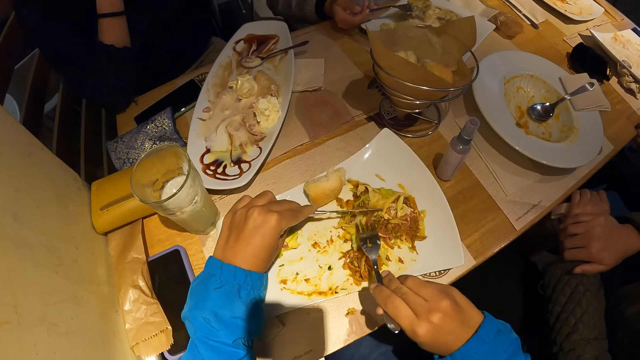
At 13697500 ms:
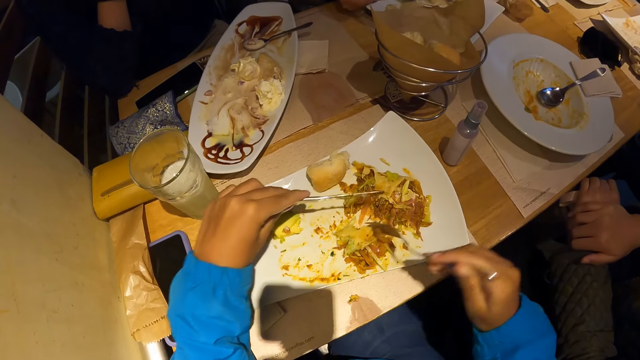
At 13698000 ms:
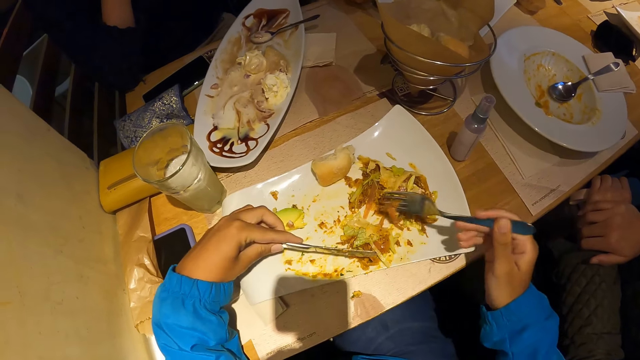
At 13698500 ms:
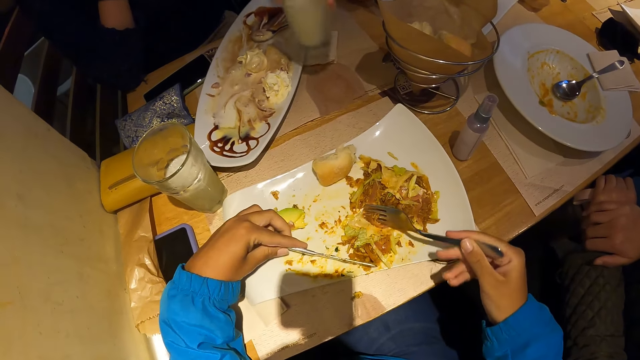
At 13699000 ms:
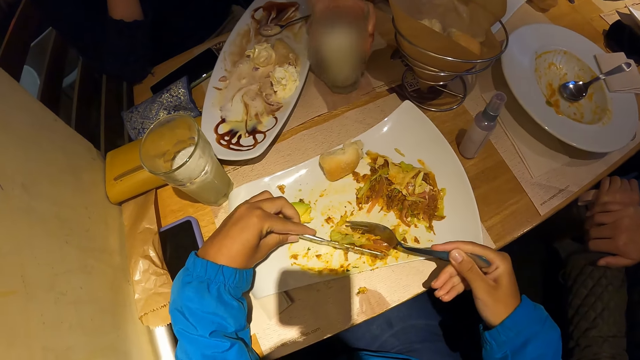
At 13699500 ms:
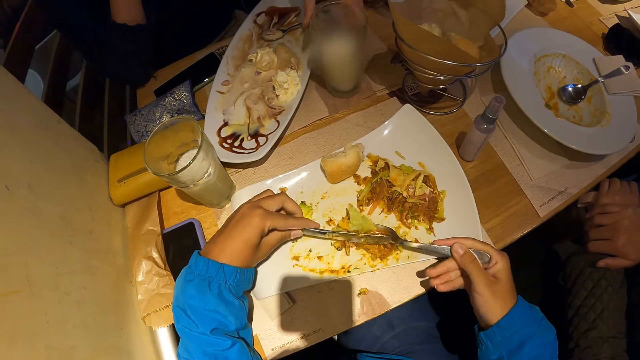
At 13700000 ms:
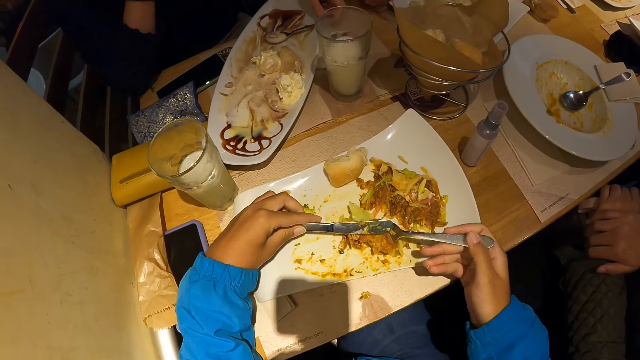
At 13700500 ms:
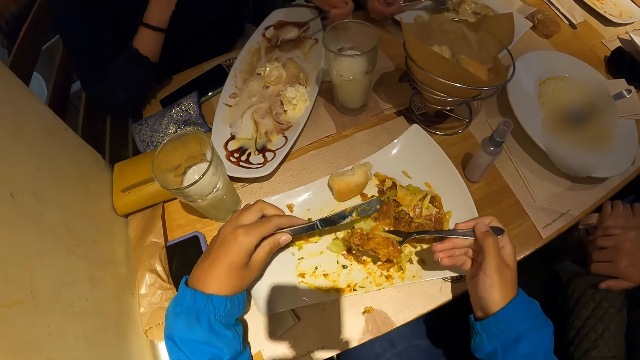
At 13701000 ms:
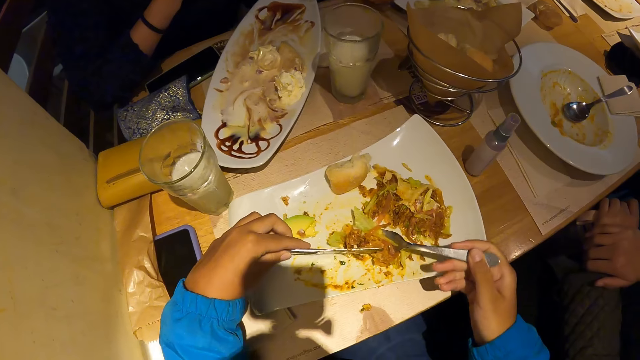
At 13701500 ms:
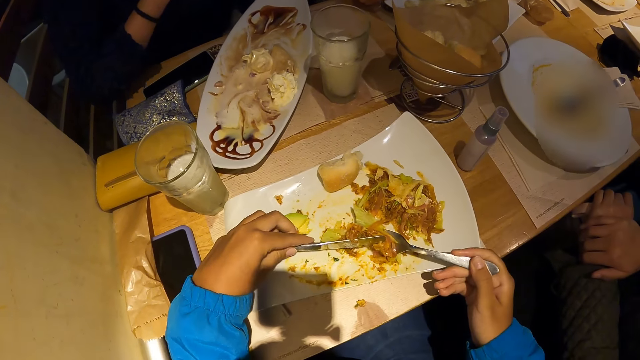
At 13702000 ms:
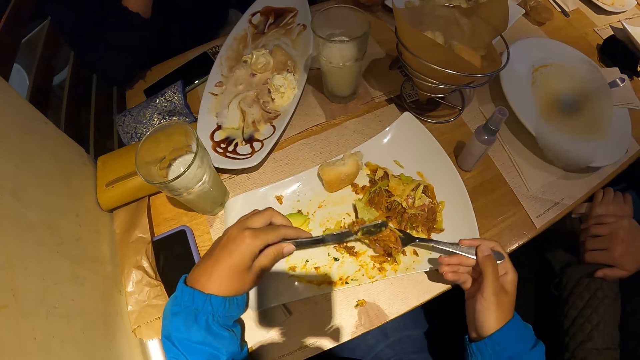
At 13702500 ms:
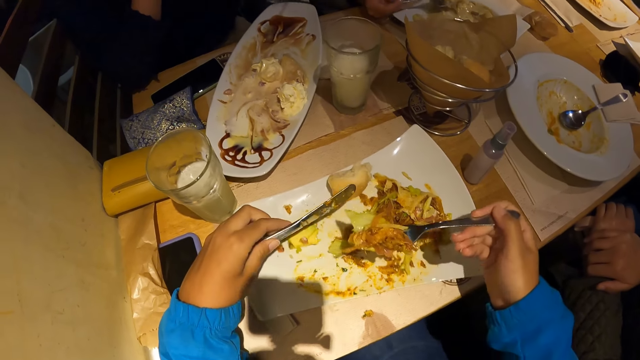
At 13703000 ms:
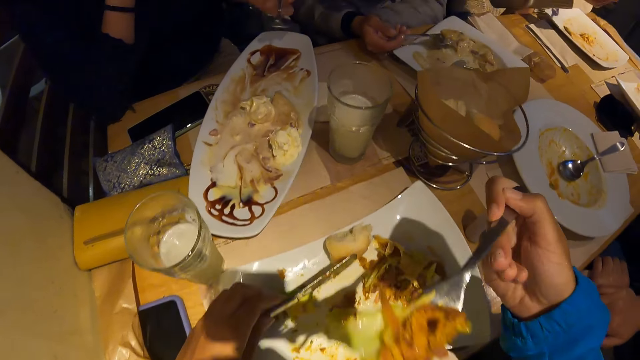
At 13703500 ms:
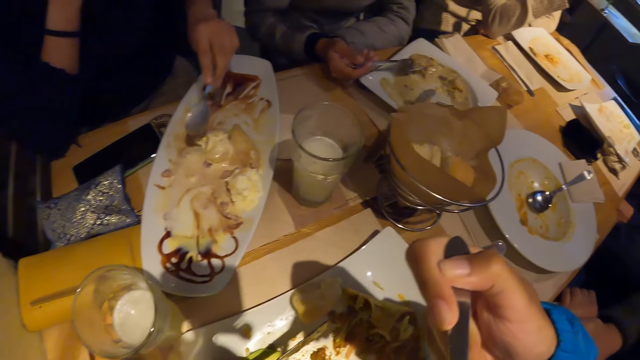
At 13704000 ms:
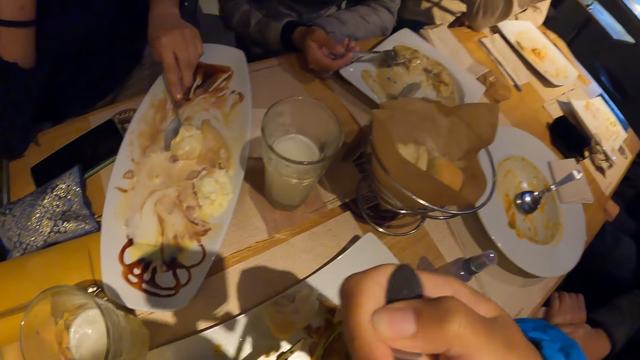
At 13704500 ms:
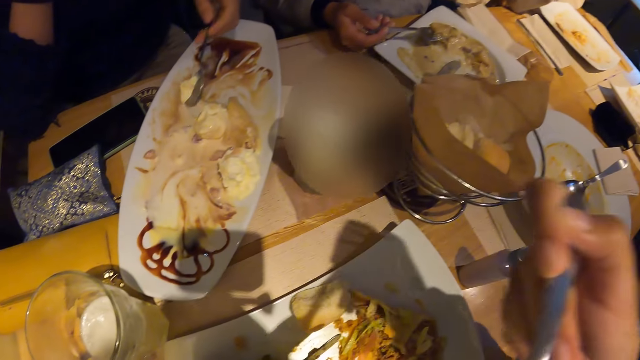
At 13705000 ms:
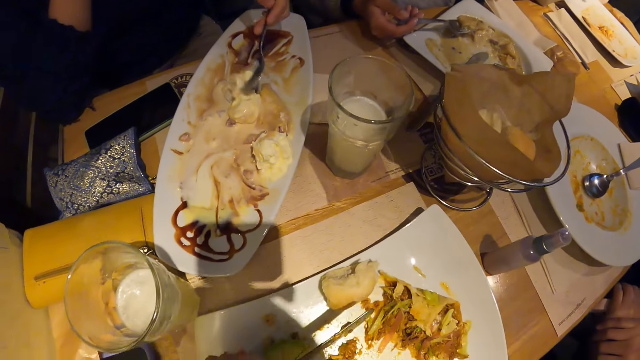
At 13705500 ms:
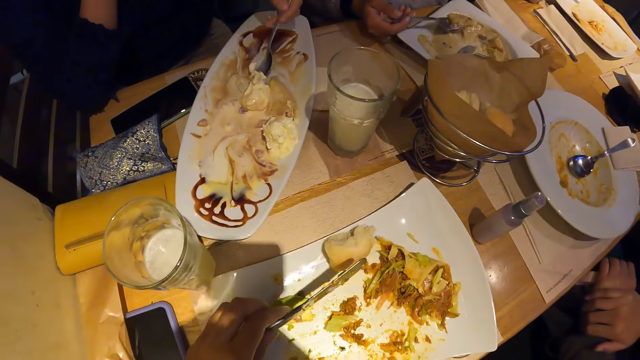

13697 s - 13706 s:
The woman drops the glass cup on the table with her left hand. The camera wearer eats the meal from the plate on the table with the fork and knife in both hands.

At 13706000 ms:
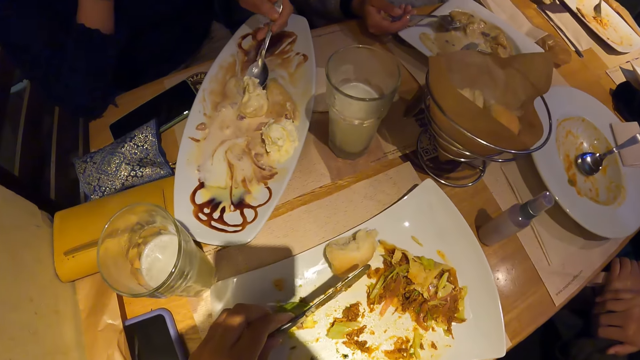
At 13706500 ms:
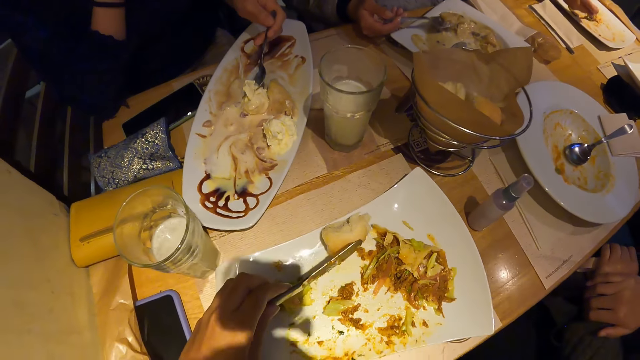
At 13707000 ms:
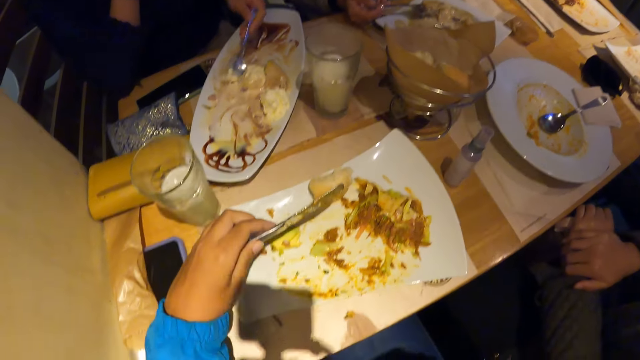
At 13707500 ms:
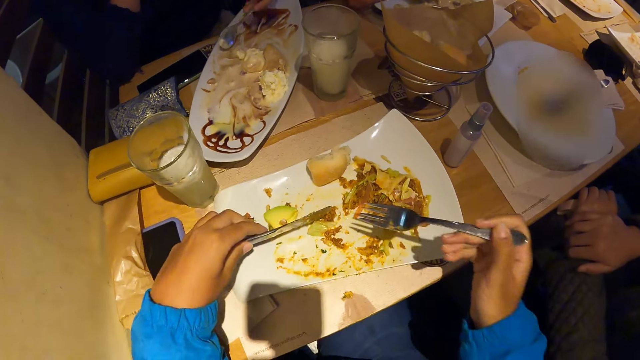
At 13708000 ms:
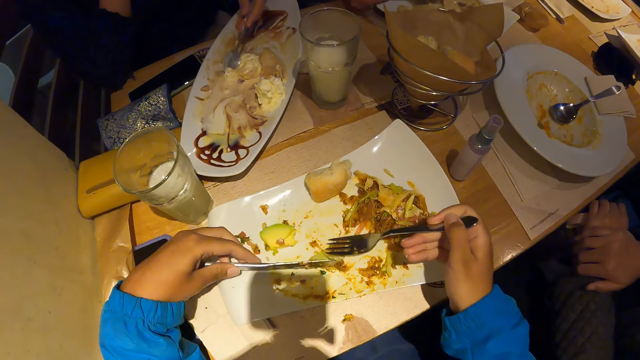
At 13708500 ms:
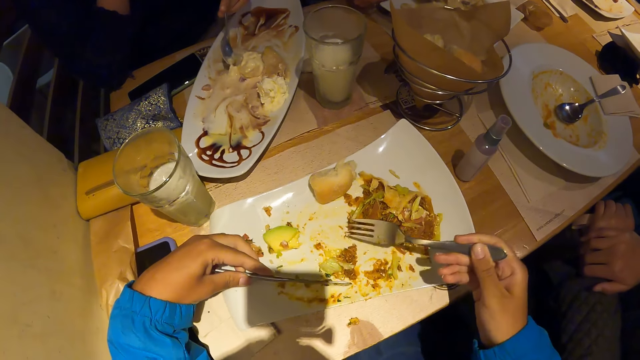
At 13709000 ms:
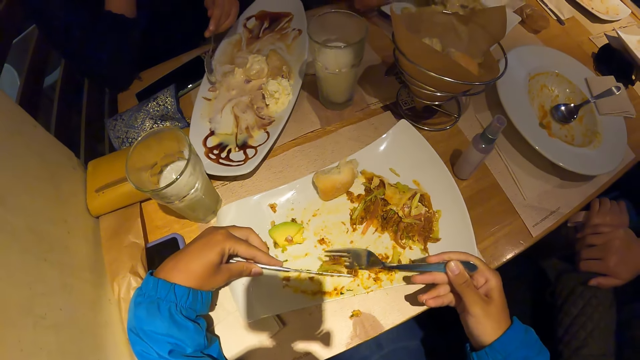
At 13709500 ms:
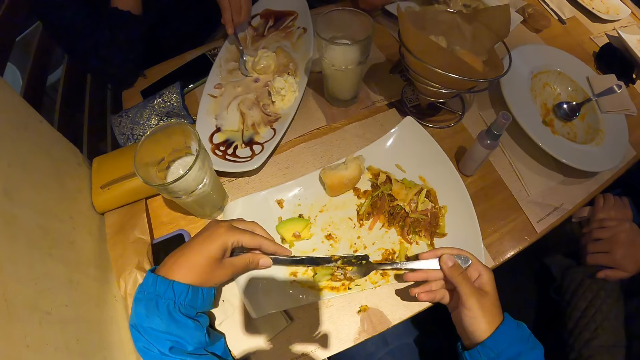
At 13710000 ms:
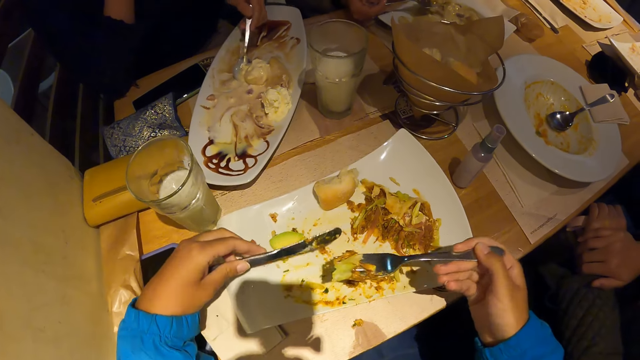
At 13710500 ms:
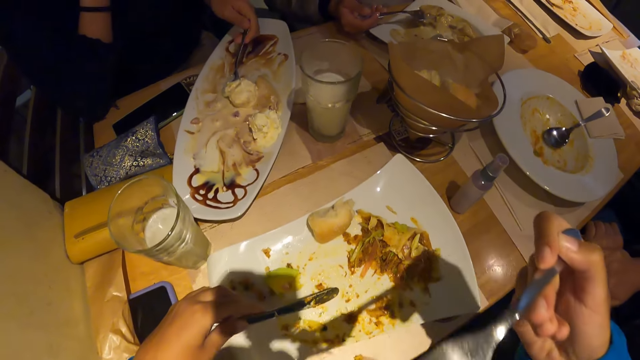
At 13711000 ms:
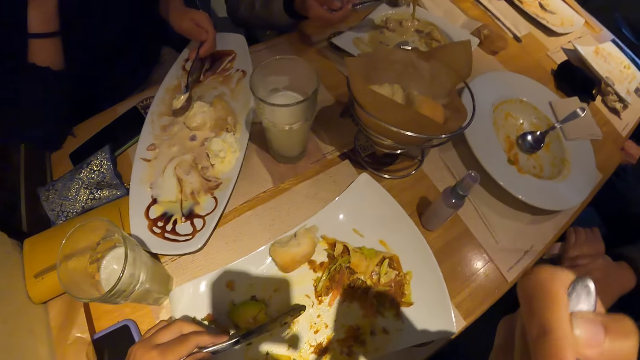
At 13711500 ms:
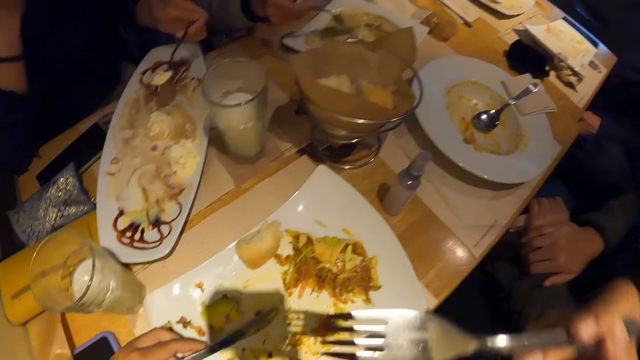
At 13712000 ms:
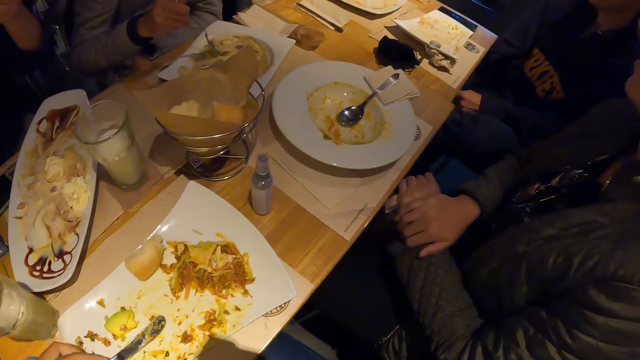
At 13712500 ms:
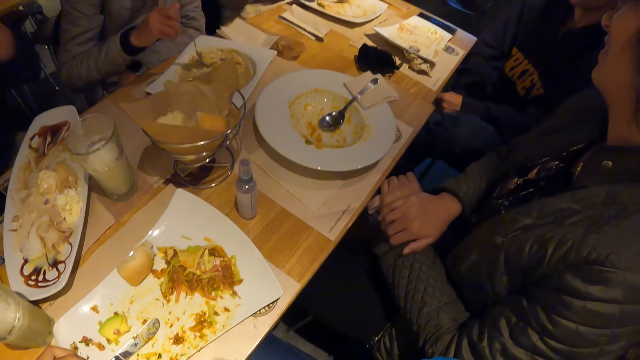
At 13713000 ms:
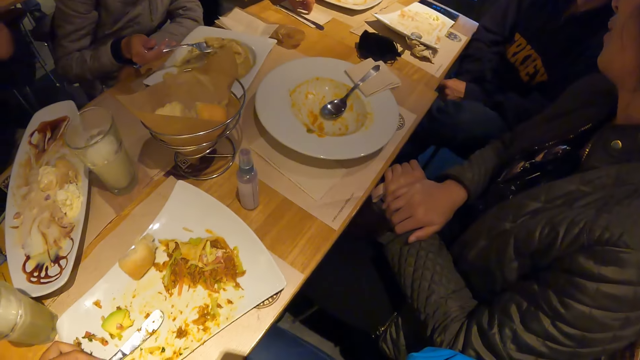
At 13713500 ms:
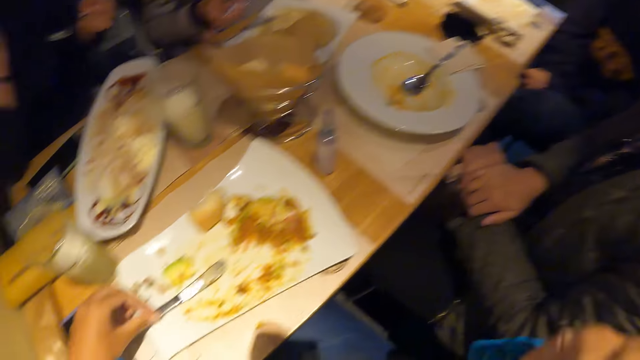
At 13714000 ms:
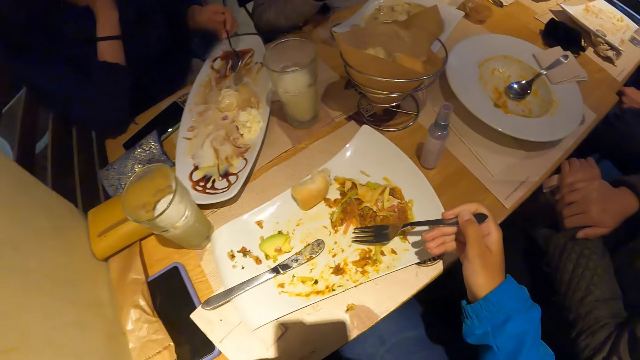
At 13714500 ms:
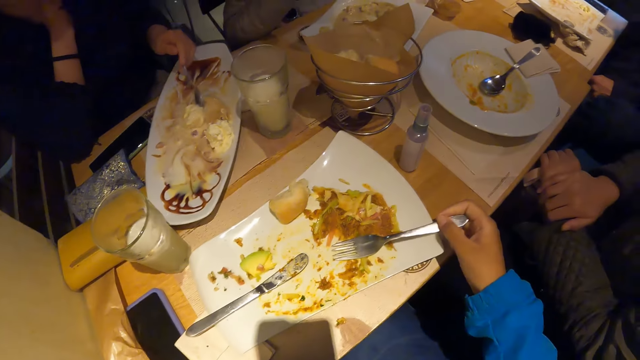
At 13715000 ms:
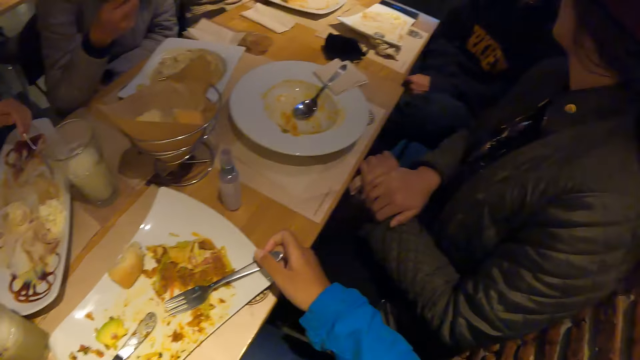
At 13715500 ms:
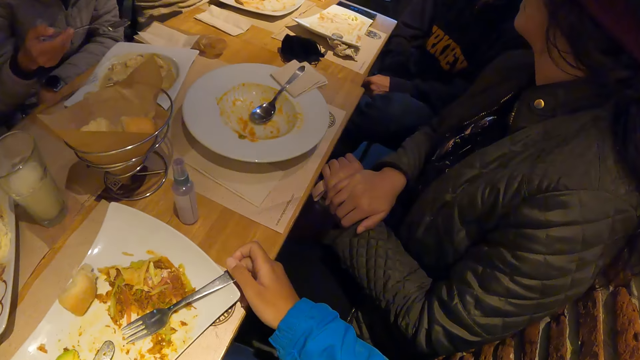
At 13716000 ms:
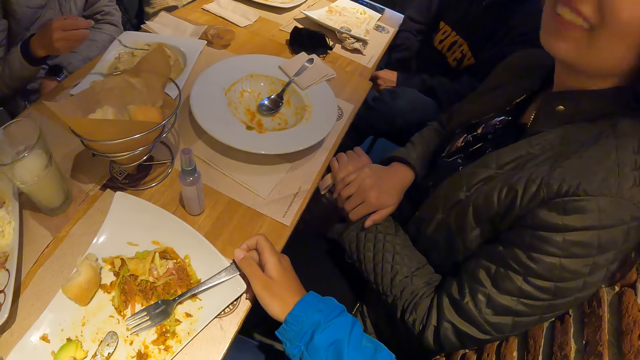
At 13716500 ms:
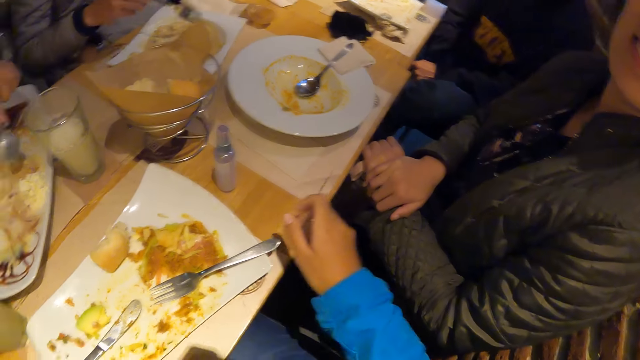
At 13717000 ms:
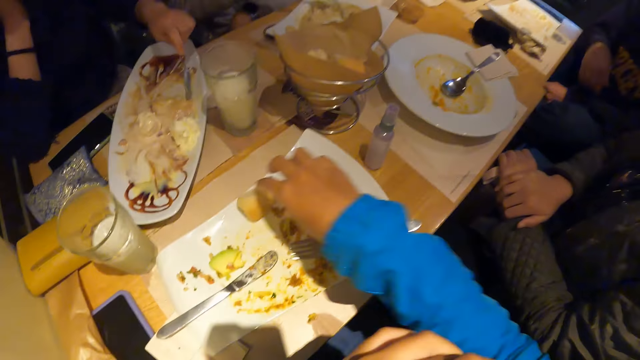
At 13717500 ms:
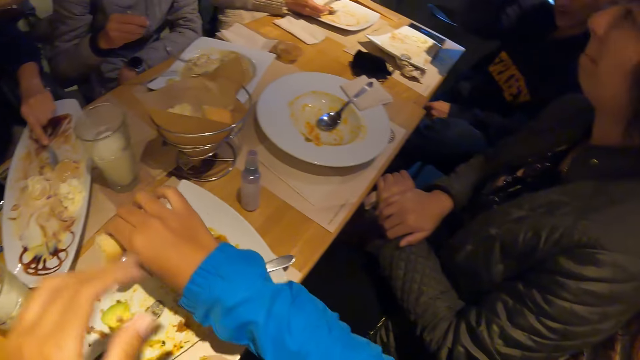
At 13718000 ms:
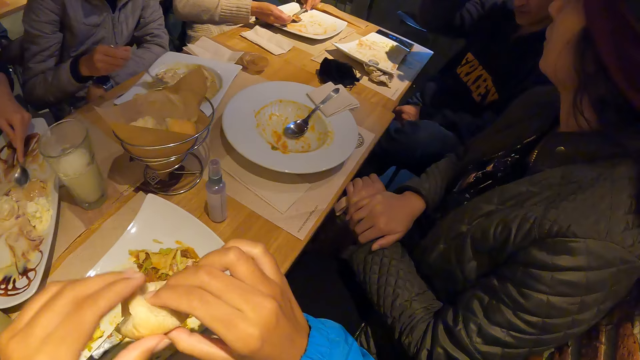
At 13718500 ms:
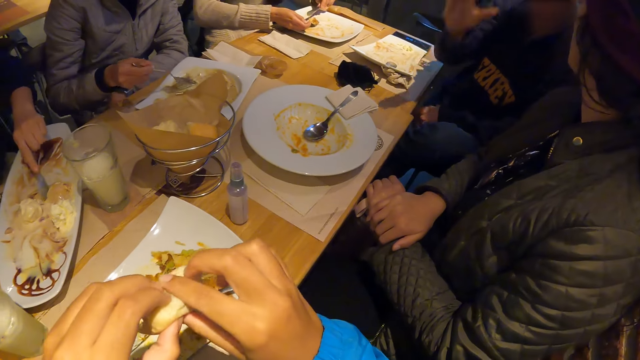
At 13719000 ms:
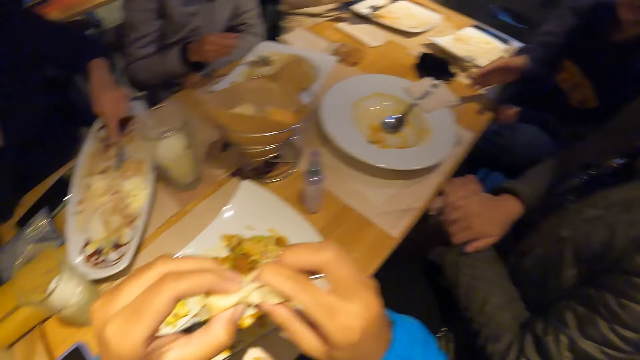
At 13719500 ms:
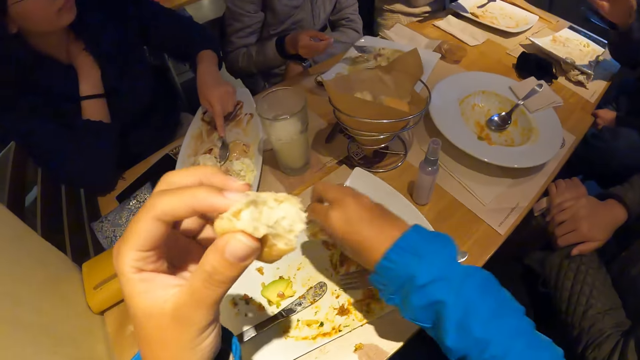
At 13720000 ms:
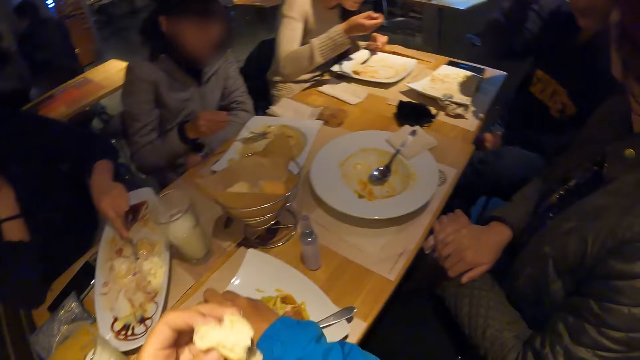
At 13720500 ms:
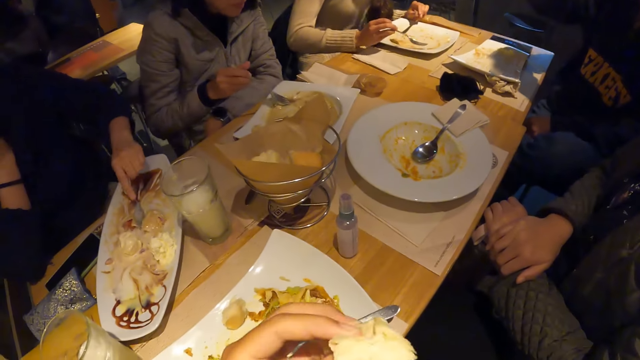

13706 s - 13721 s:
A man scoops food. The camera wearer scoops food. He eats food. The woman eats the meal from the plate with the spoon in her left hand. The camera wearer drops the fork on the plate with his right hand. He looks around the room. He picks the piece of bread from the plate with his right hand. He cuts the piece of bread with both hands on the table. He drops the piece of bread in his right hand on the plate.
